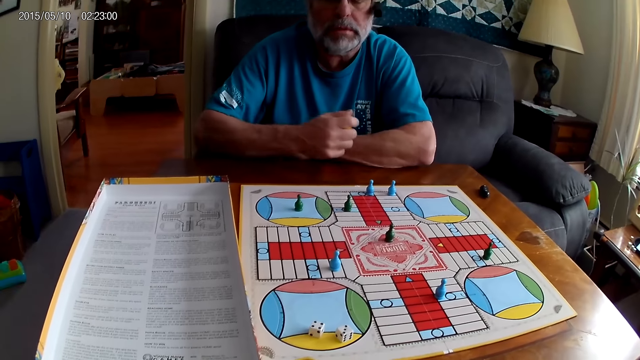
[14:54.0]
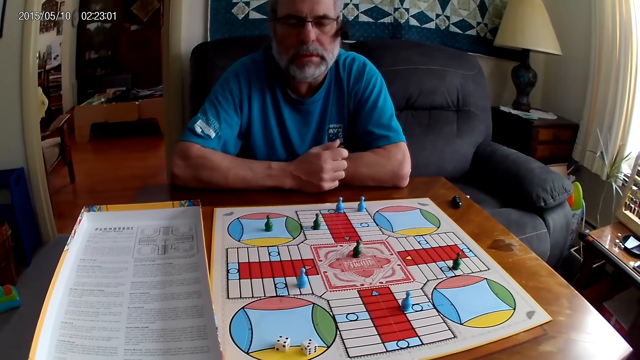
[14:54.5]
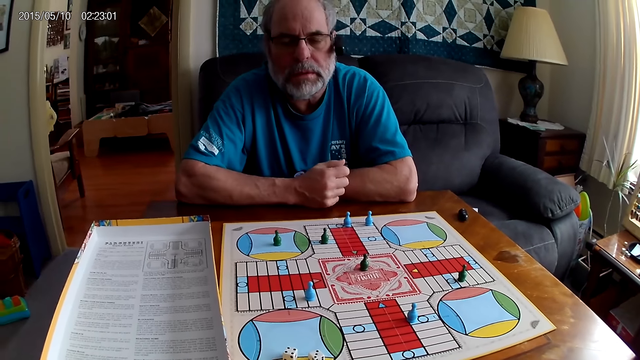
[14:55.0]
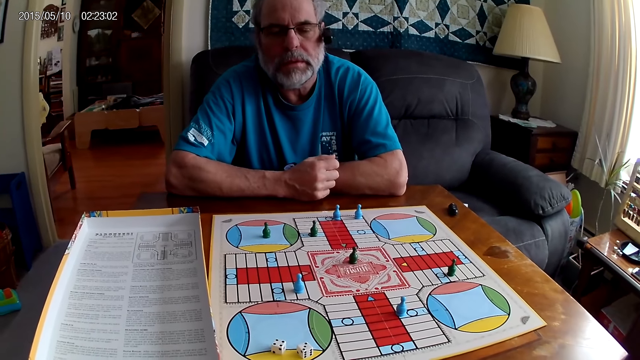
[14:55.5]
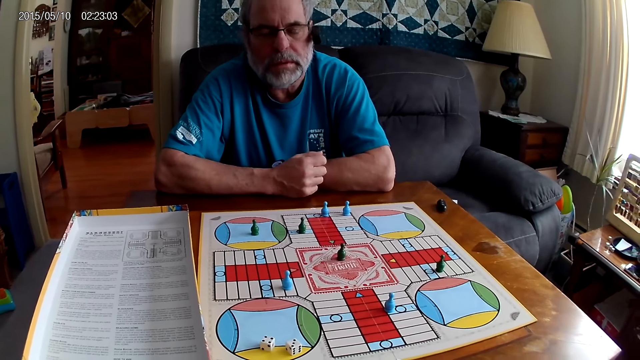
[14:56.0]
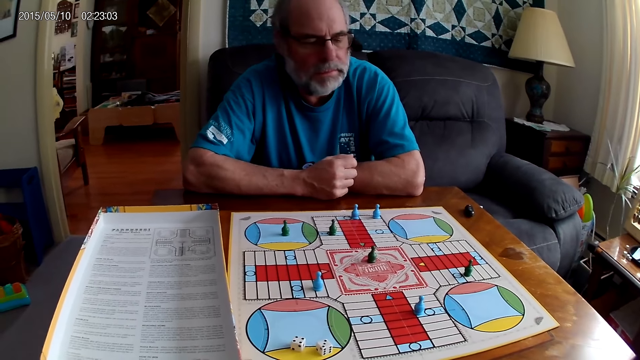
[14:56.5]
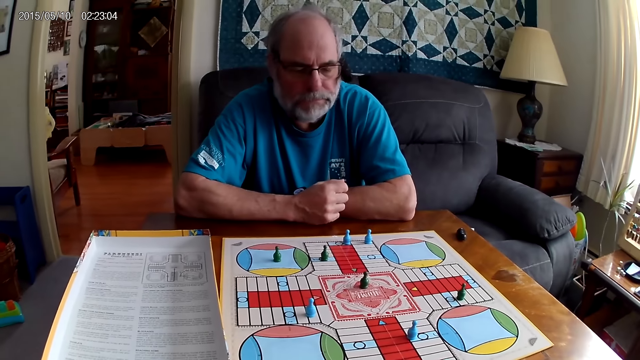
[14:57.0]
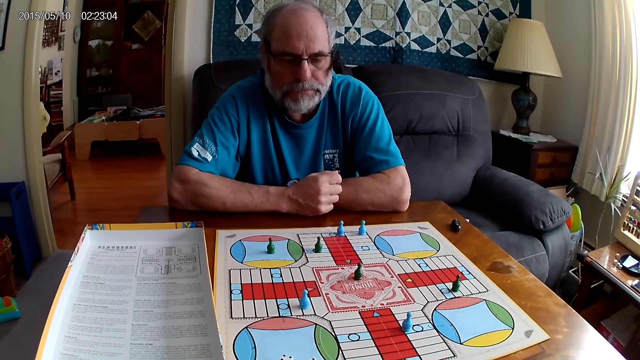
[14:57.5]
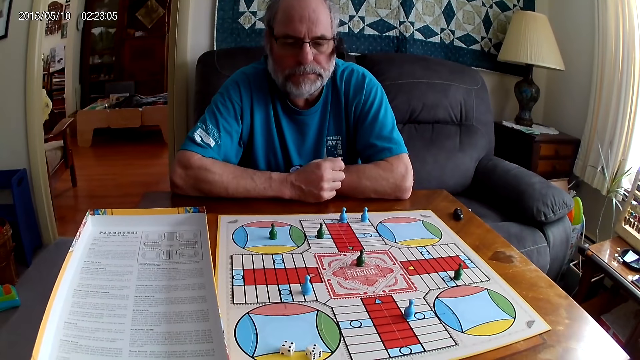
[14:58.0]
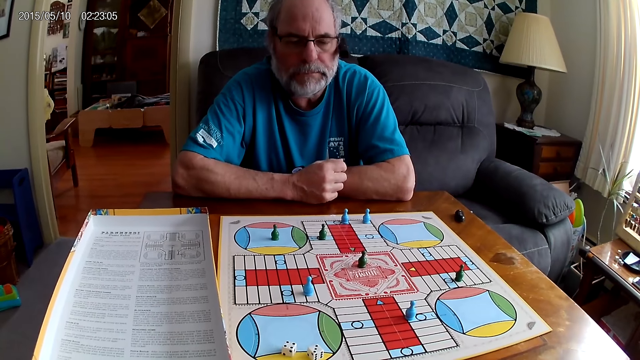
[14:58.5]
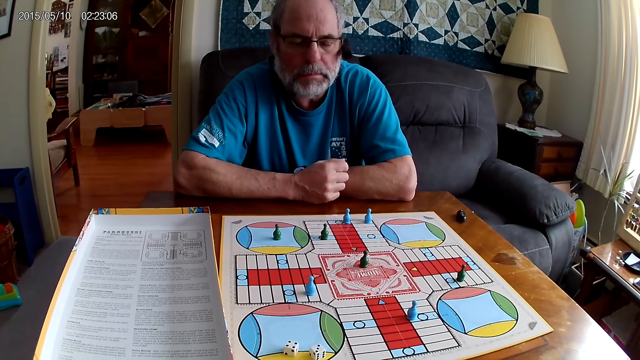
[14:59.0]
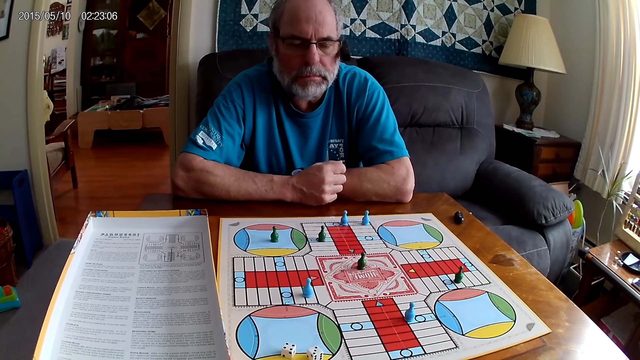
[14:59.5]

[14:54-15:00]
A man holds the dice cup. The camera wearer stares at the board game.

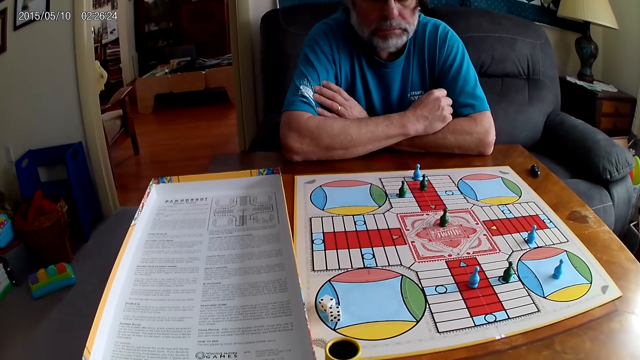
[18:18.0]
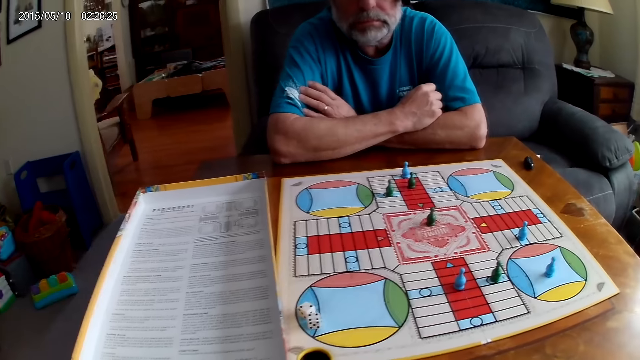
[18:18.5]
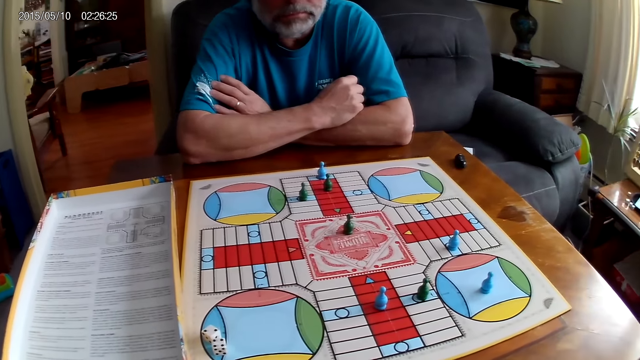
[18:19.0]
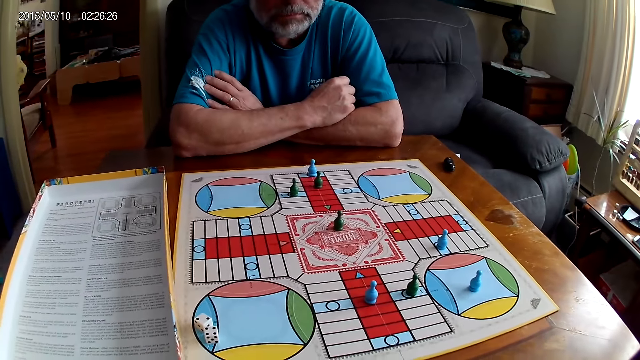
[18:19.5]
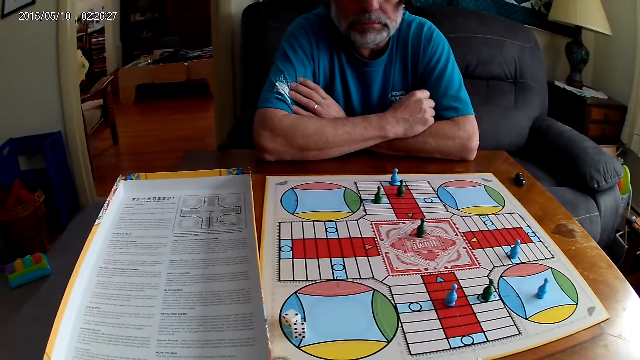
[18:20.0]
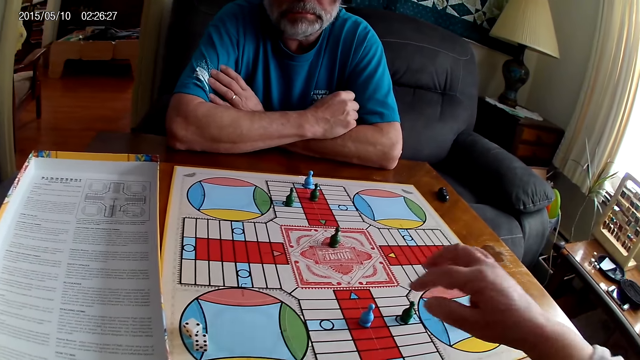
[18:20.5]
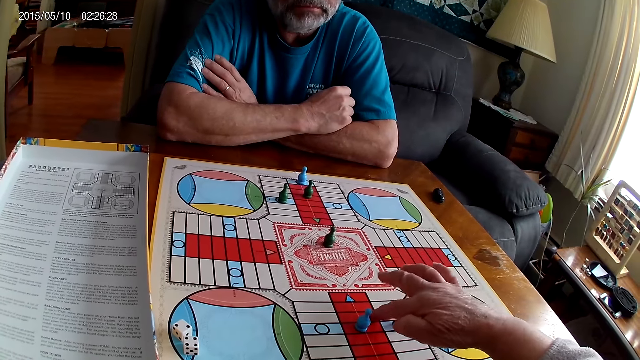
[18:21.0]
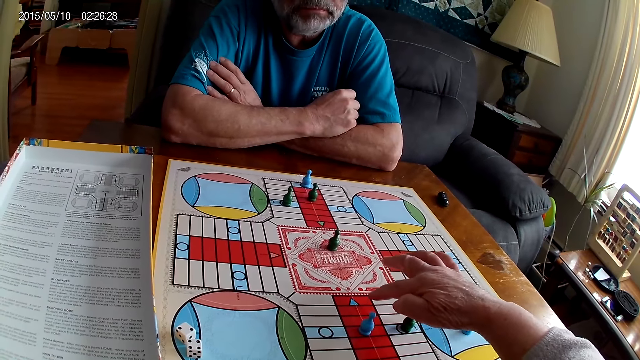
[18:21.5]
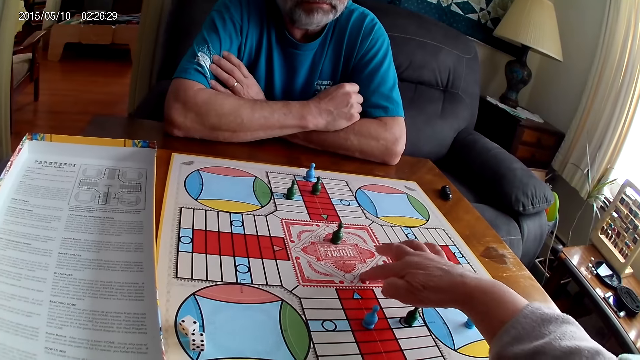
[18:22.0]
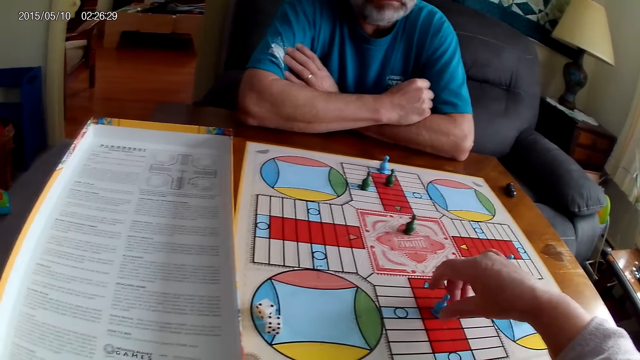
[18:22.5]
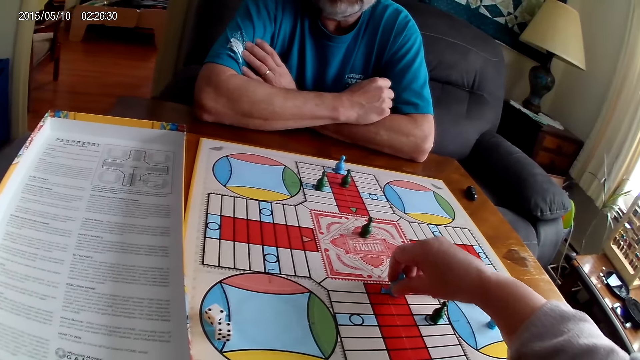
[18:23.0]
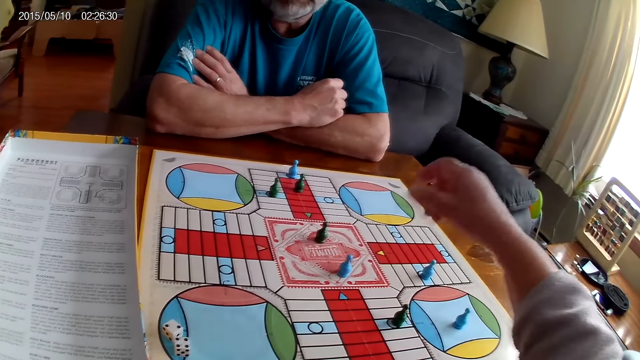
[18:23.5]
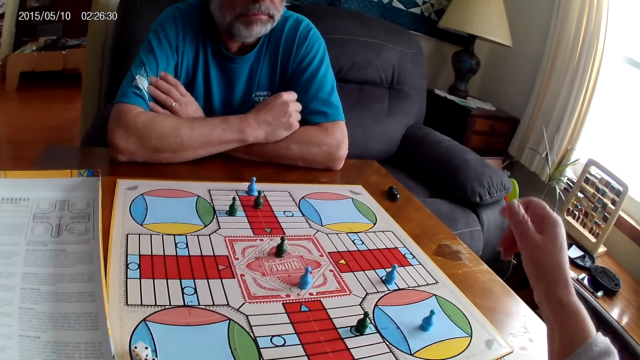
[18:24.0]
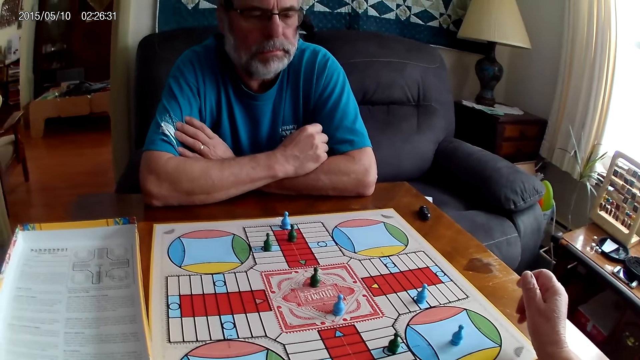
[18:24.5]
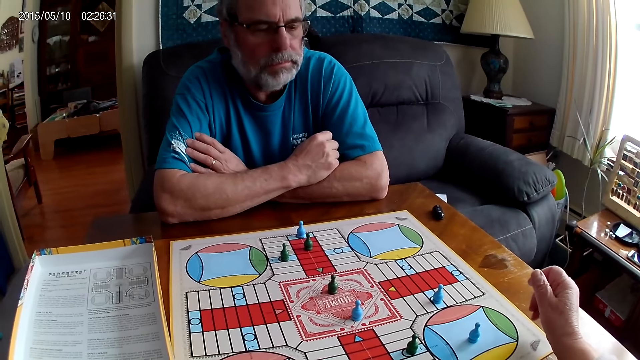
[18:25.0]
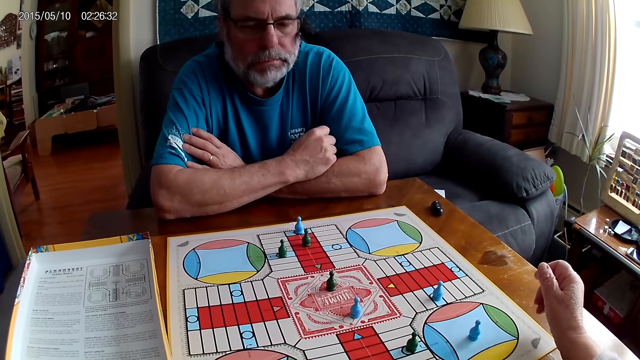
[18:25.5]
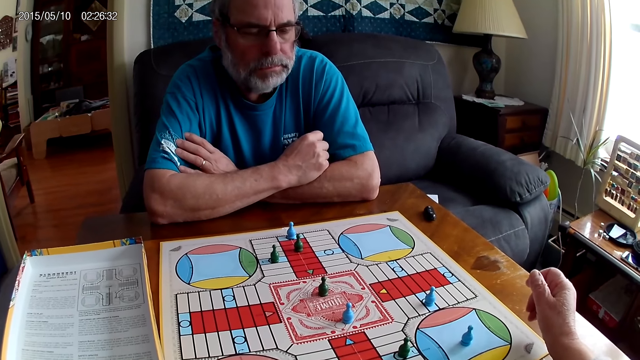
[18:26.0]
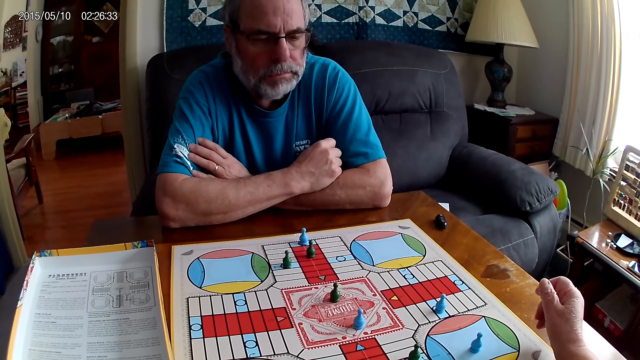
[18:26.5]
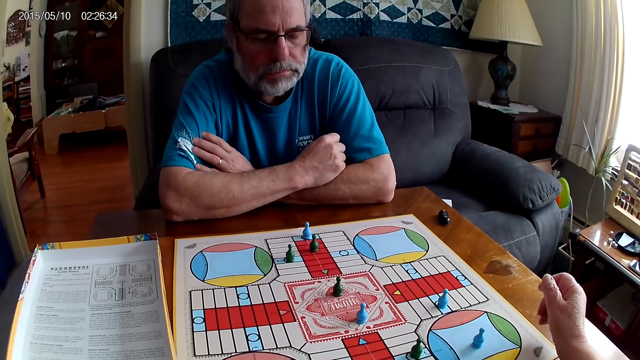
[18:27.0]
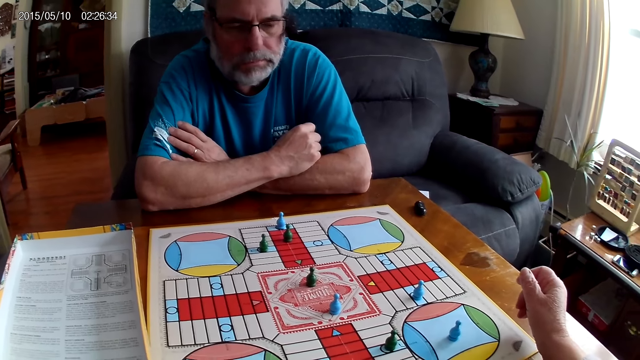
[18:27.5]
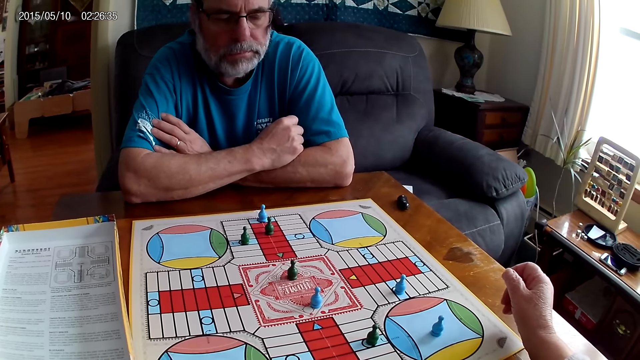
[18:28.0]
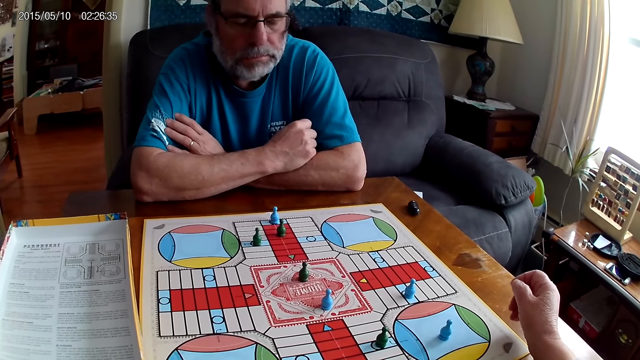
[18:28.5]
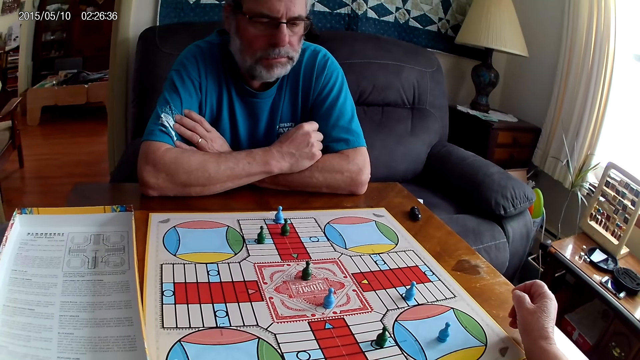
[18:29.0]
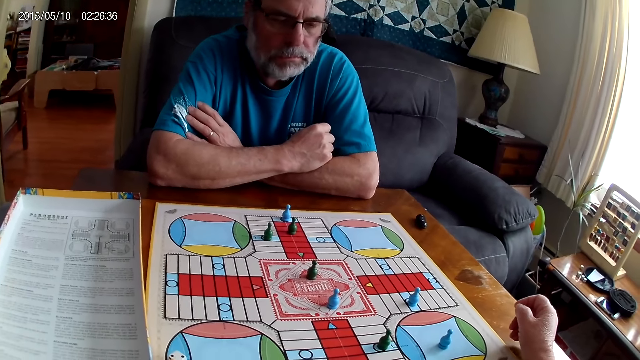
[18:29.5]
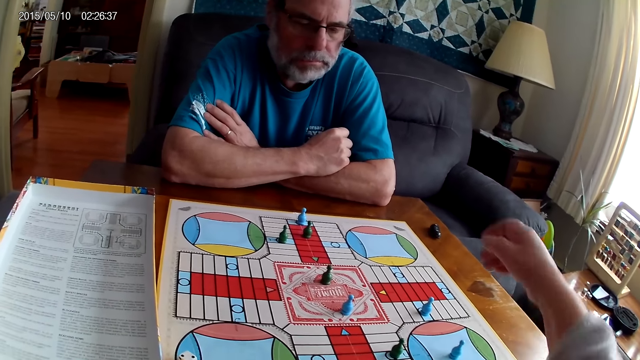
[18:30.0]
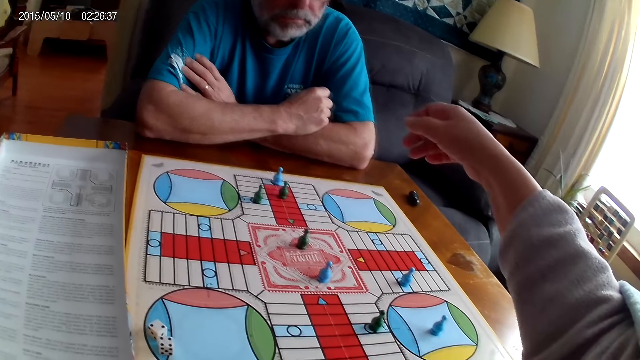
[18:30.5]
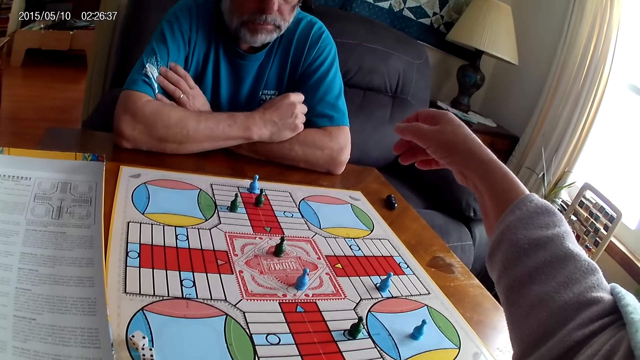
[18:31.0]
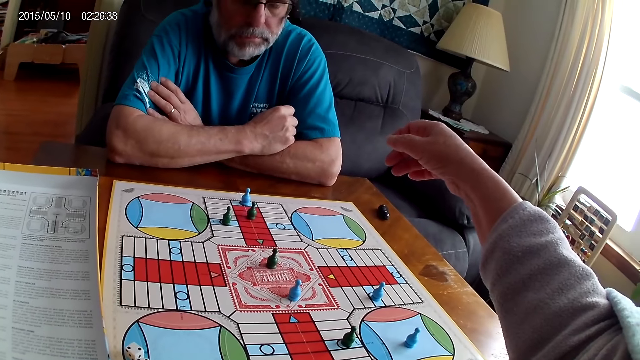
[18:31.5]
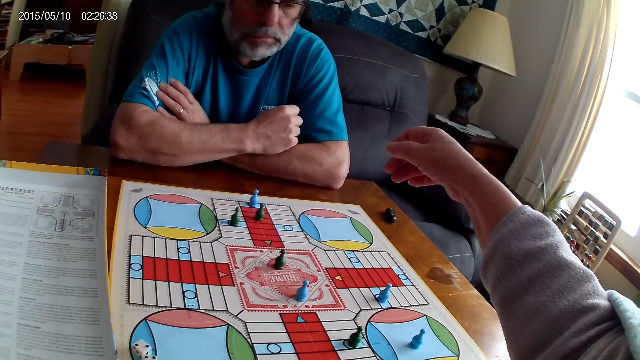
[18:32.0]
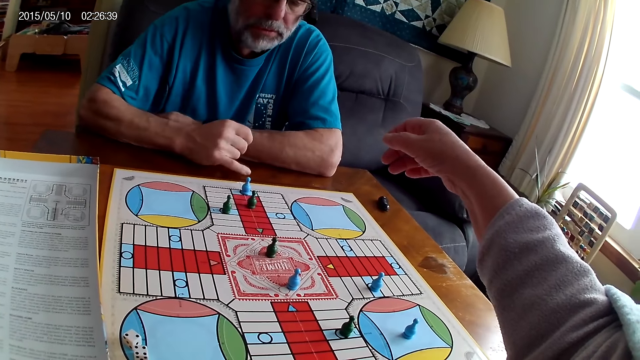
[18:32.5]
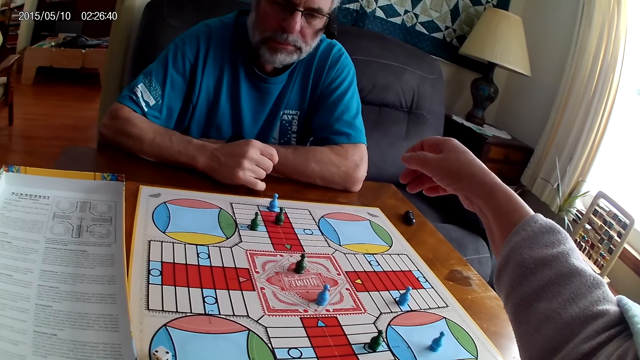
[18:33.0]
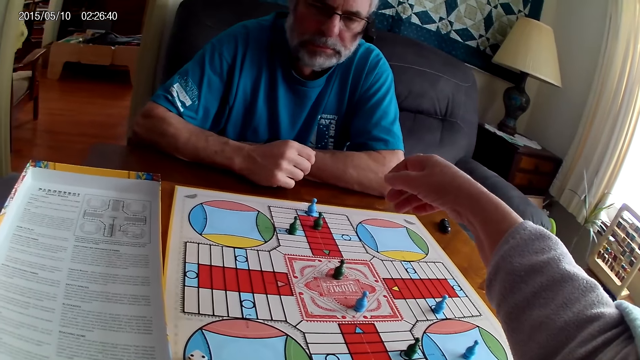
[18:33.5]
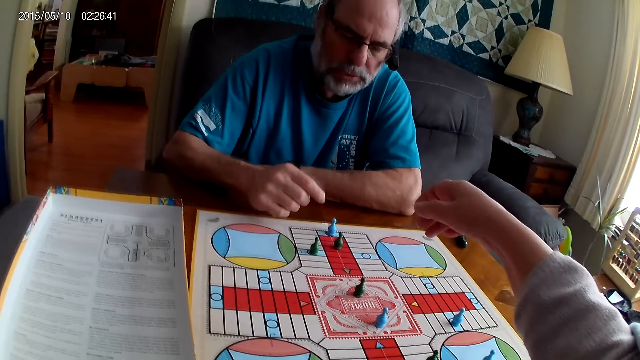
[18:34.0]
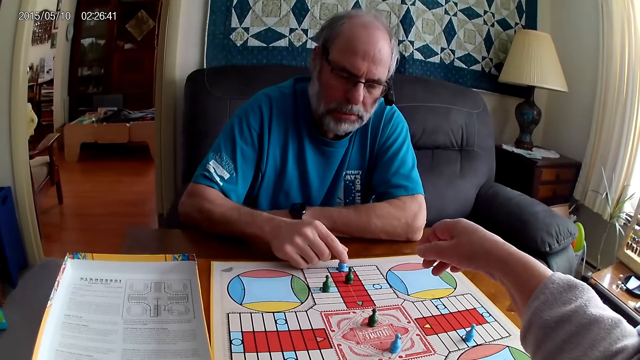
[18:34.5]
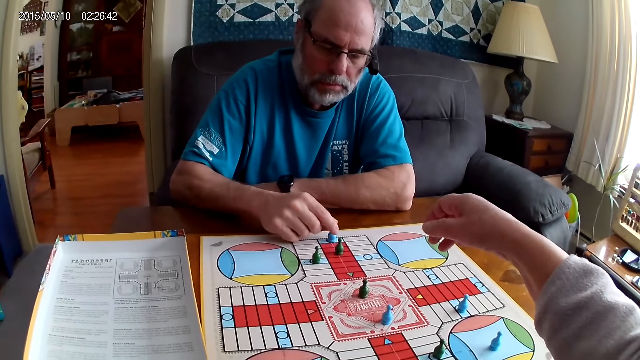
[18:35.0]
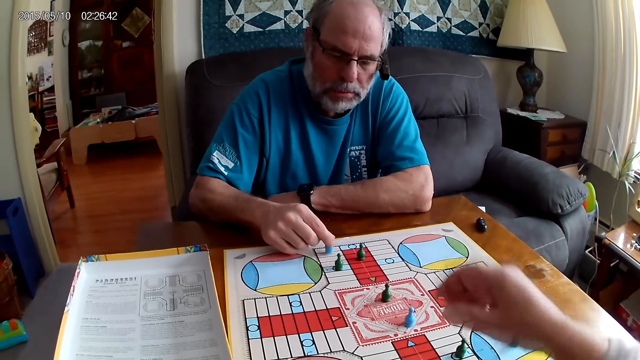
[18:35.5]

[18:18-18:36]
The camera wearer stares at the board game. She counts some cells on the Ludo board with her right hand. She moves a blue pawn through some cells on the Ludo board. She looks at the board game. A man points at the token. The camera wearer responds to the man. The man converses with the camera wearer and moves a green pawn through some cells on the Ludo board with his right hand.
